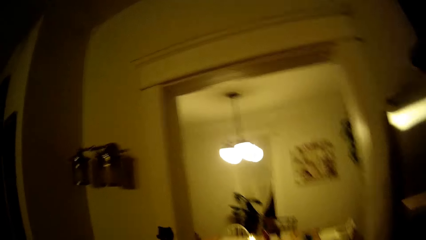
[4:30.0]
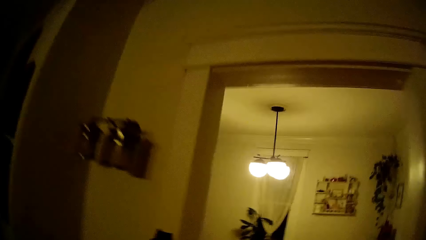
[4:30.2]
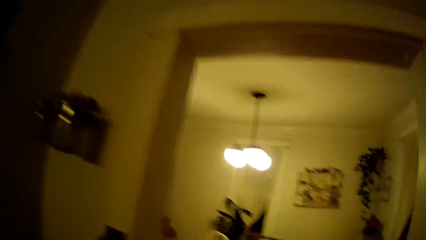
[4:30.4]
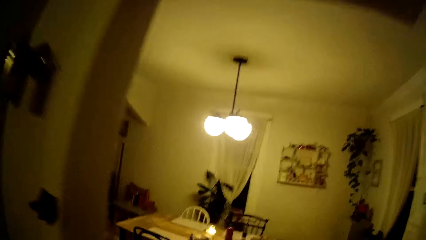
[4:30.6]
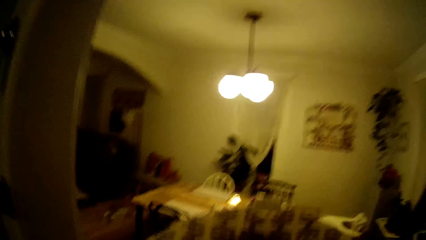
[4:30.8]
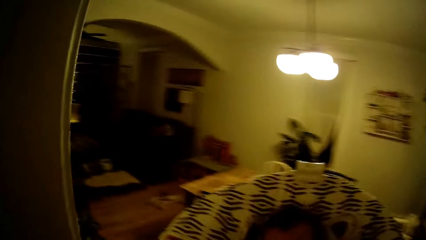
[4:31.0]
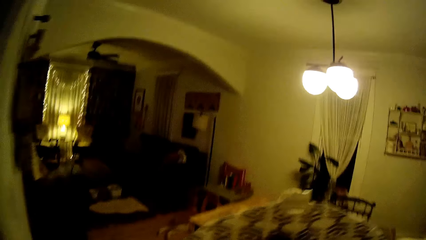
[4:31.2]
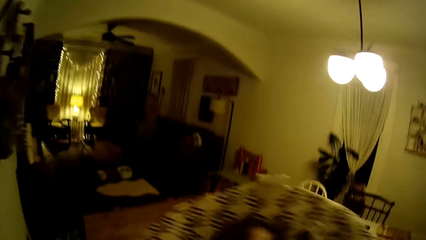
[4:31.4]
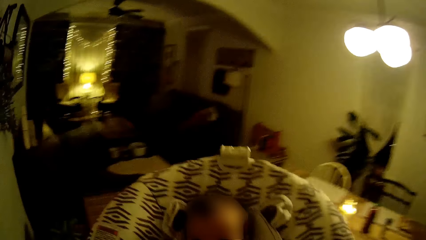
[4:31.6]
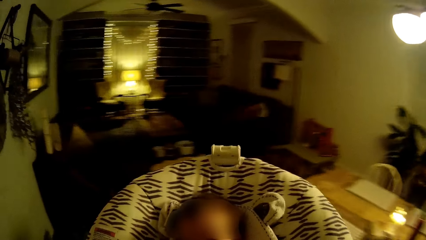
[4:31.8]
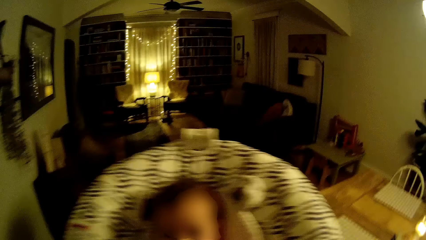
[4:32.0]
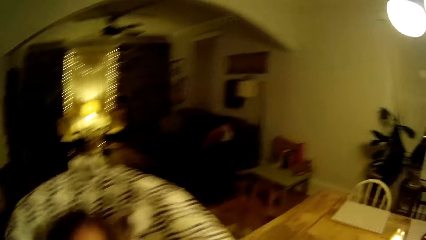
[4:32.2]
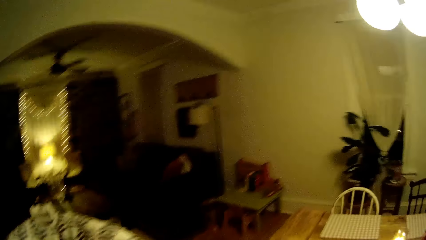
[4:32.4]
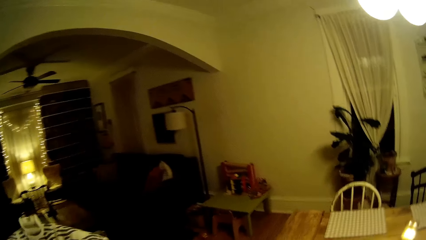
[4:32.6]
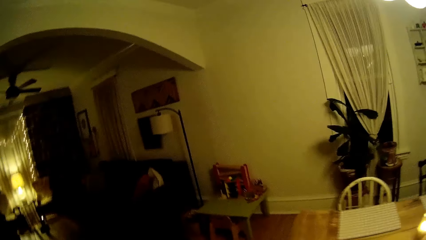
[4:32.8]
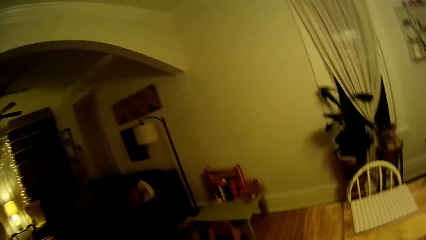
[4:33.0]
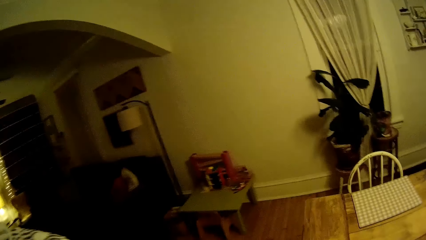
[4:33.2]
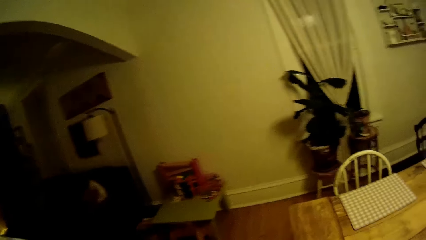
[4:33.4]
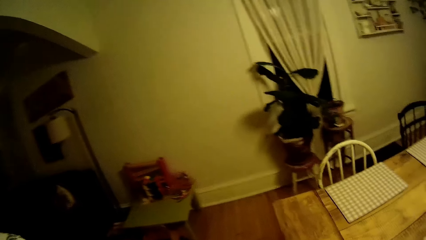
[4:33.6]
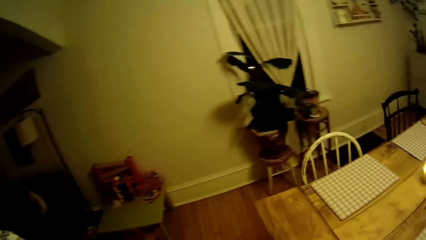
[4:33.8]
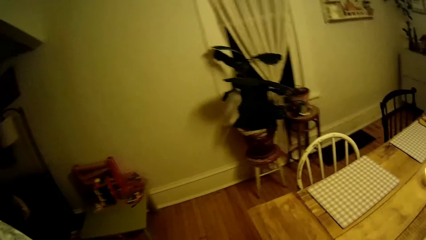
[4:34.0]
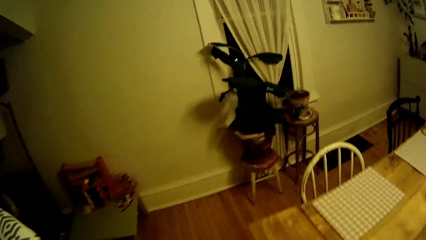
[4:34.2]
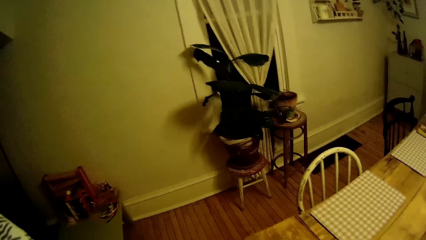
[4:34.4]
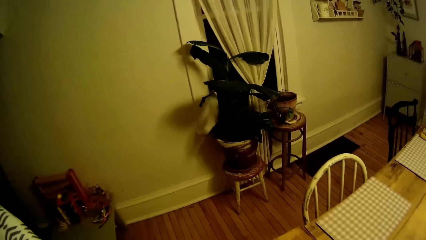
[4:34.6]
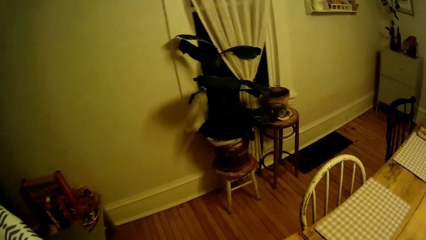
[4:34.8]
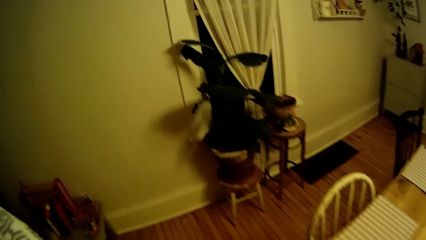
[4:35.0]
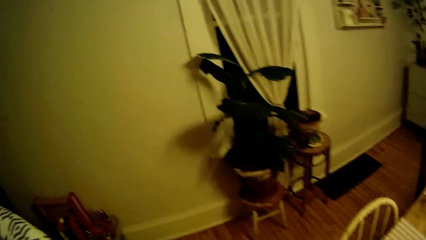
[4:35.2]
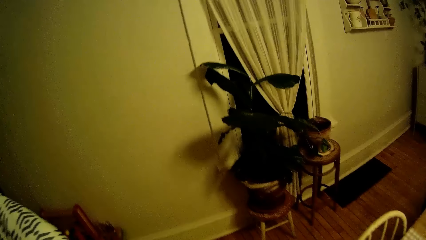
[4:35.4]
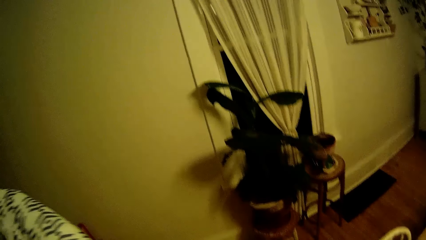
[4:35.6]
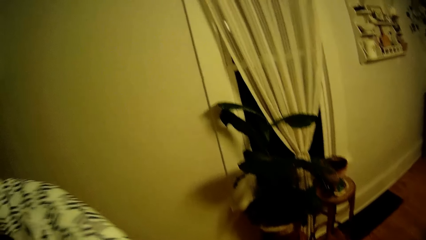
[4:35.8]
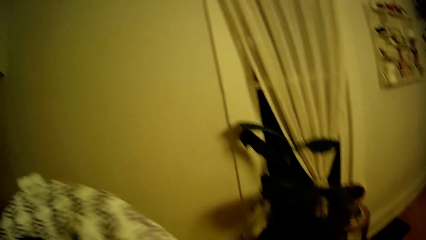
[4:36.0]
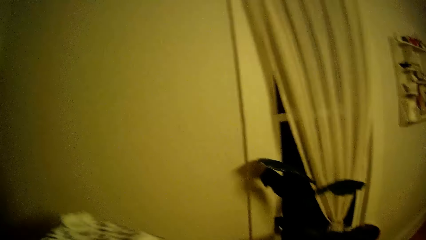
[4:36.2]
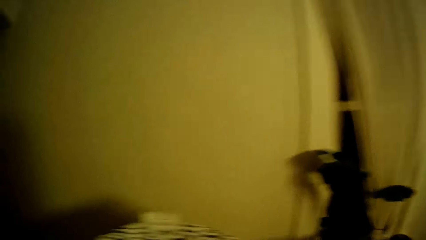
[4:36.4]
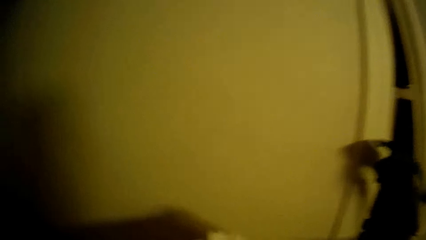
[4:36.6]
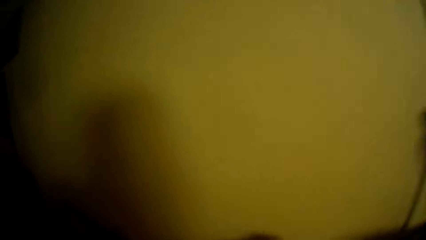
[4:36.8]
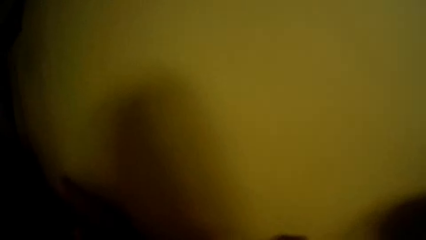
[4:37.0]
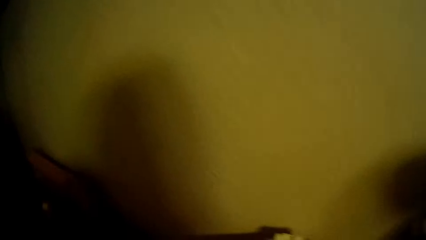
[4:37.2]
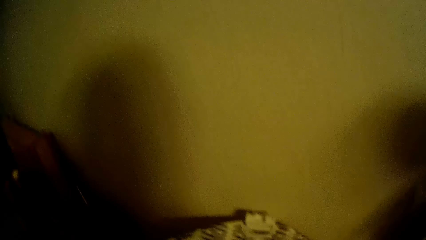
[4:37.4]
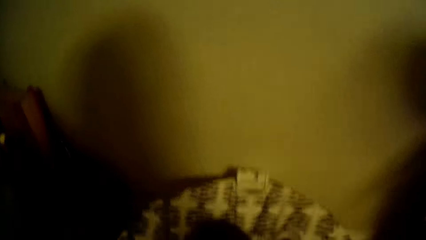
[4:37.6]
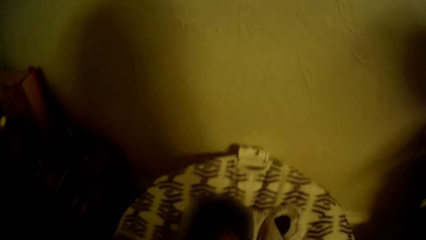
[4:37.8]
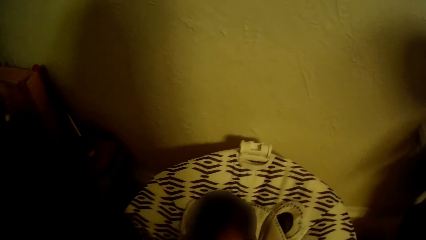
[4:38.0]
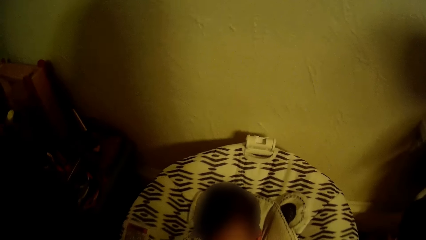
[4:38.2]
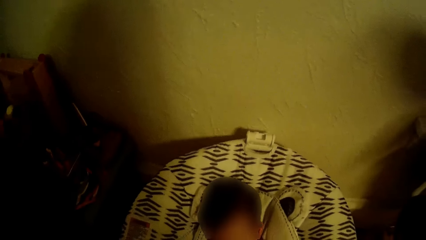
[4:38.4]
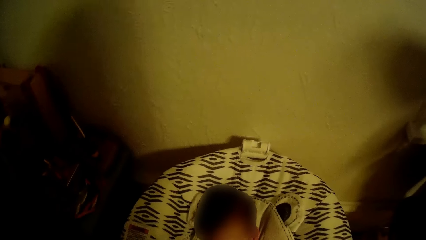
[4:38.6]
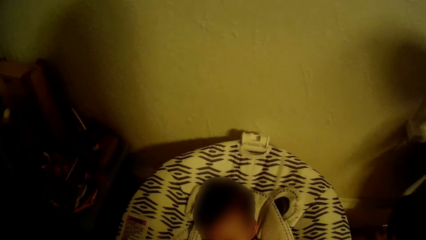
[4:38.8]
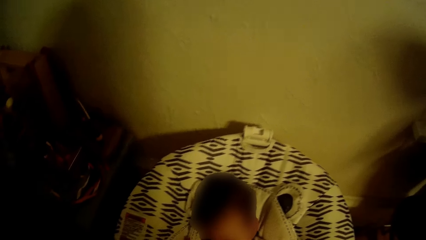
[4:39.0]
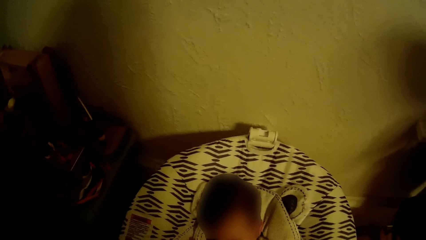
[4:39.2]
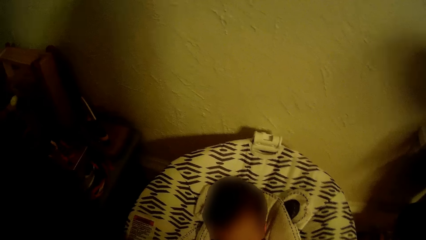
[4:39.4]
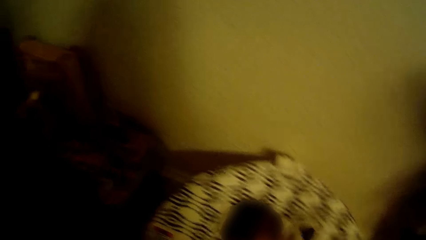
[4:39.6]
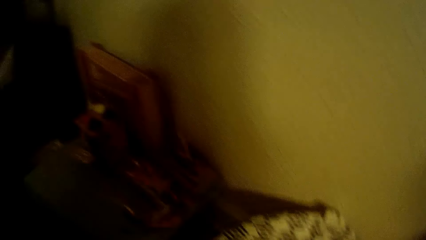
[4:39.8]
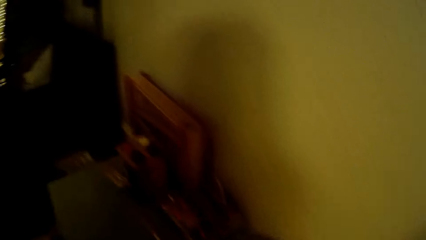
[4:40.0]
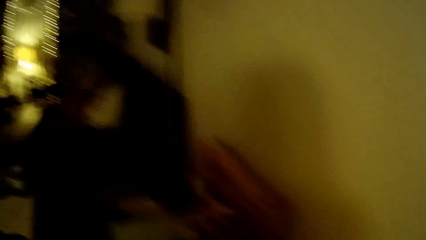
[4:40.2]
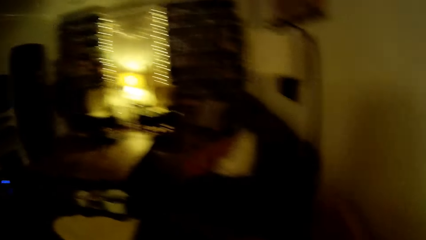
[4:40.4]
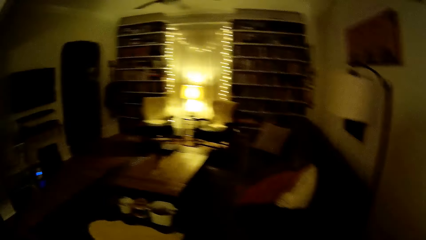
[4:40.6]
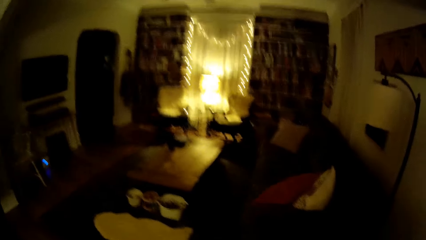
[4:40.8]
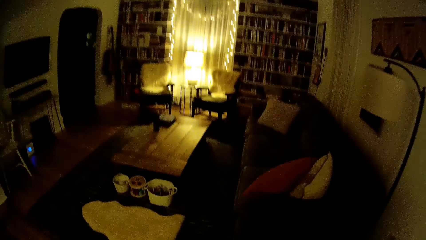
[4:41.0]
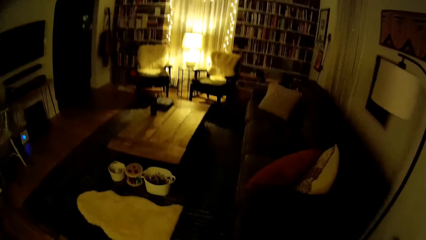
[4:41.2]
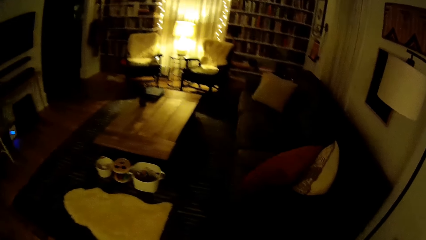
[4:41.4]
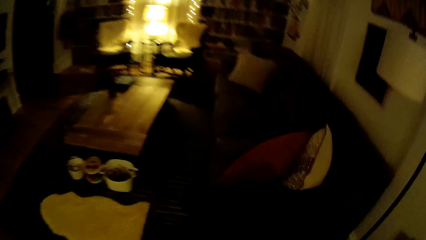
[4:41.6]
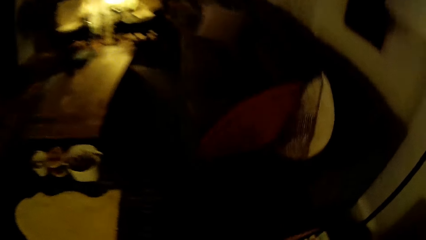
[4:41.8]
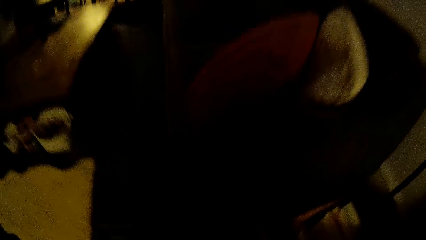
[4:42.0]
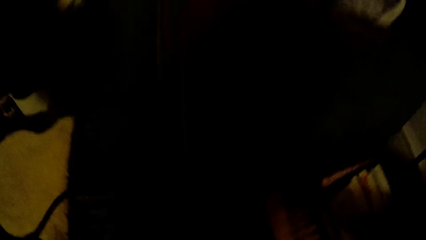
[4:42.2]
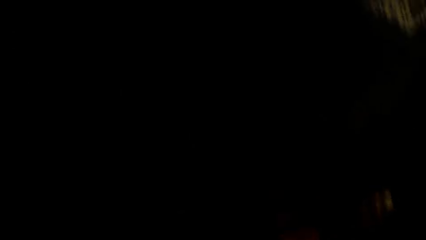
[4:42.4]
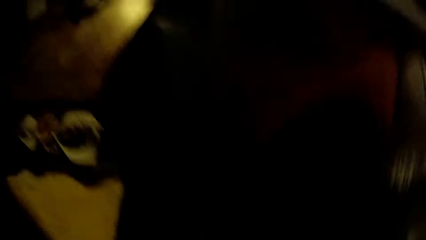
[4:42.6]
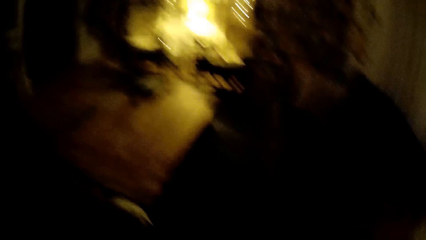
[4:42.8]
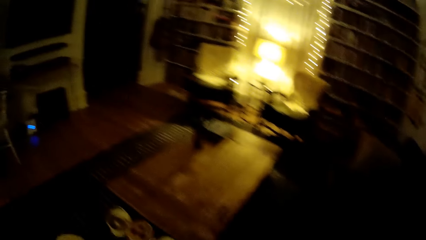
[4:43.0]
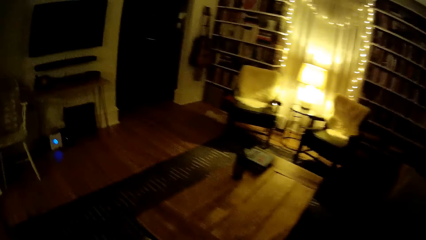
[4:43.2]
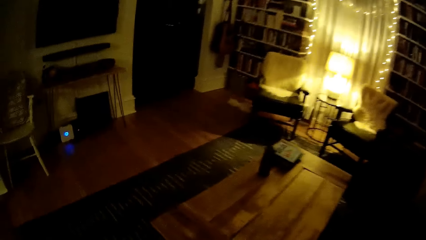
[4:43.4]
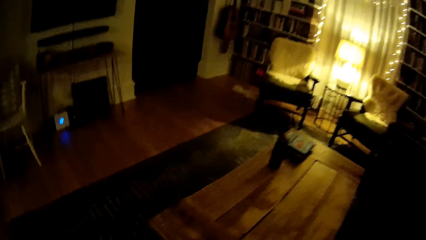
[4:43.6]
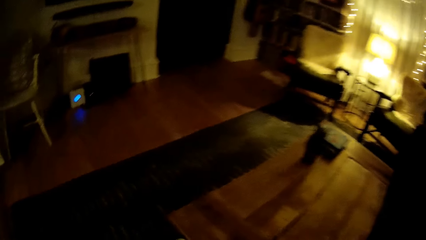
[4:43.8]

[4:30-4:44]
The camera wearer walks out of the kitchen into the living room. She drops the baby in the baby walker on the floor next to a wall with both hands. She walks around in the house. She drops a toy on the floor with her left hand.
